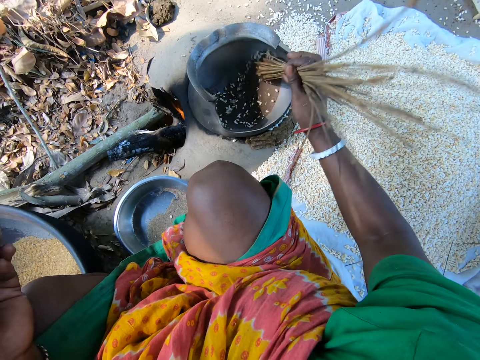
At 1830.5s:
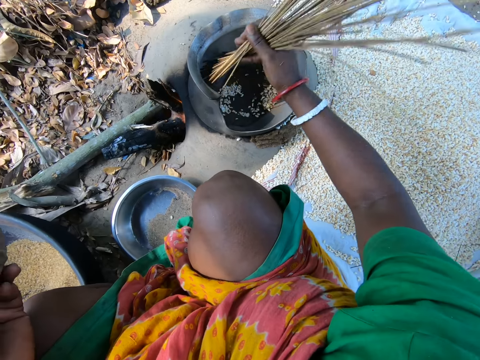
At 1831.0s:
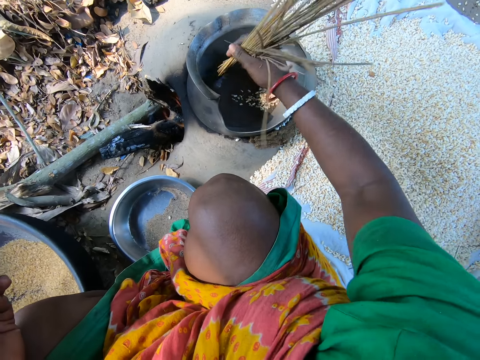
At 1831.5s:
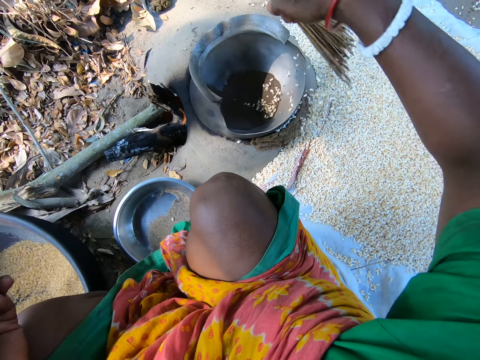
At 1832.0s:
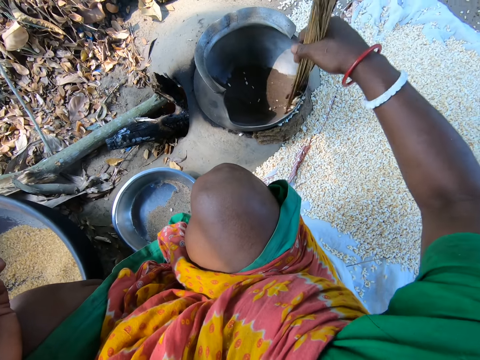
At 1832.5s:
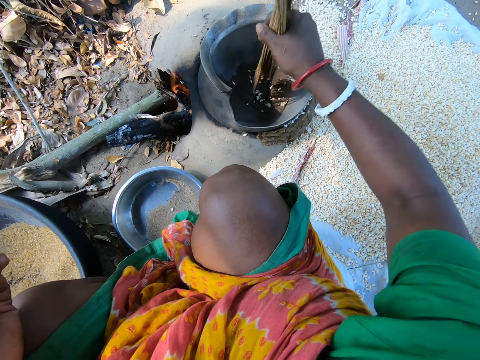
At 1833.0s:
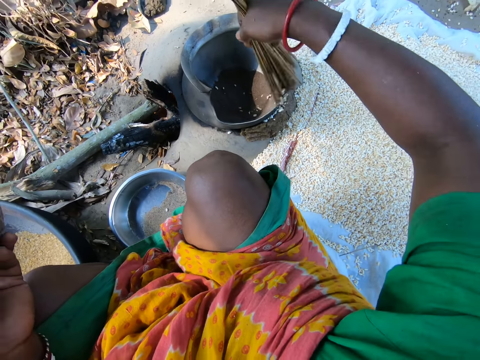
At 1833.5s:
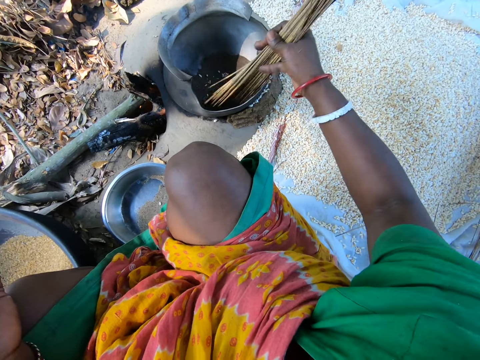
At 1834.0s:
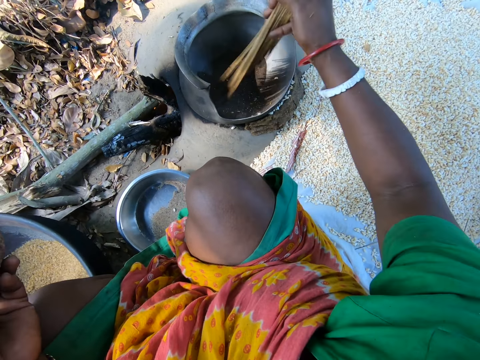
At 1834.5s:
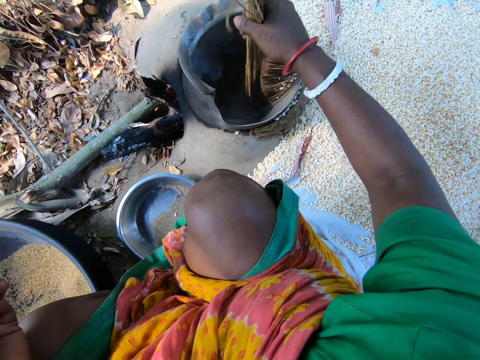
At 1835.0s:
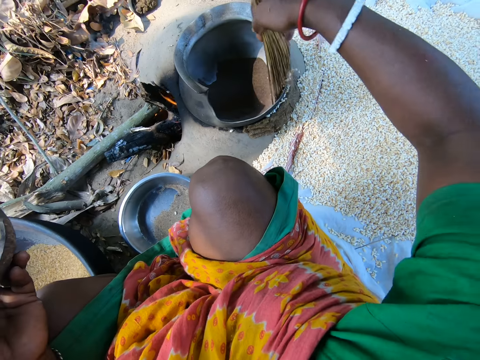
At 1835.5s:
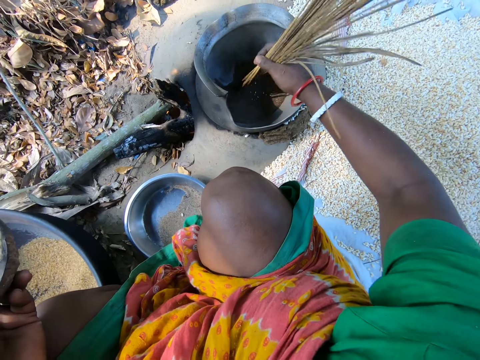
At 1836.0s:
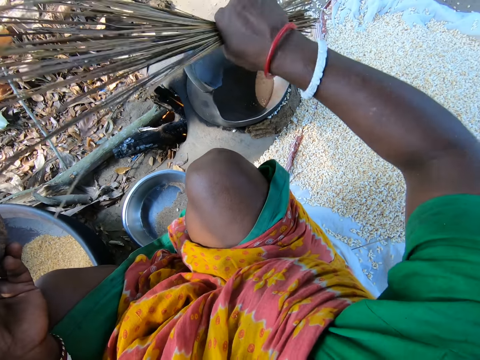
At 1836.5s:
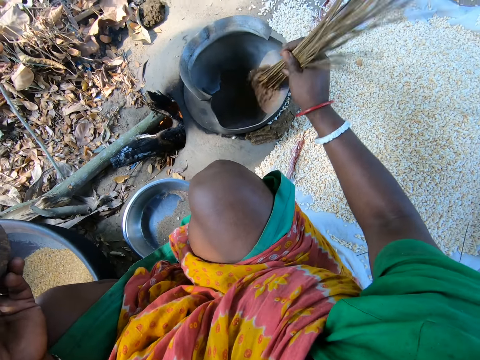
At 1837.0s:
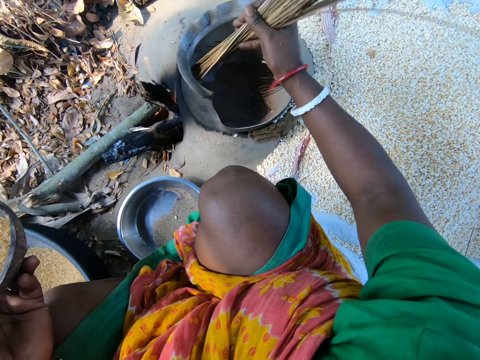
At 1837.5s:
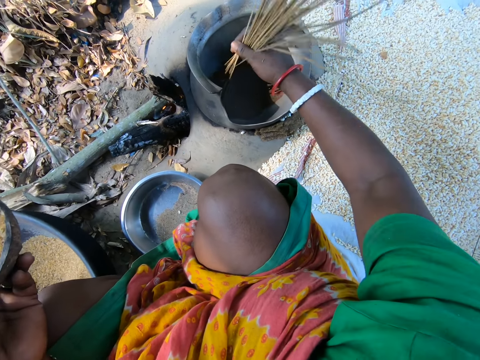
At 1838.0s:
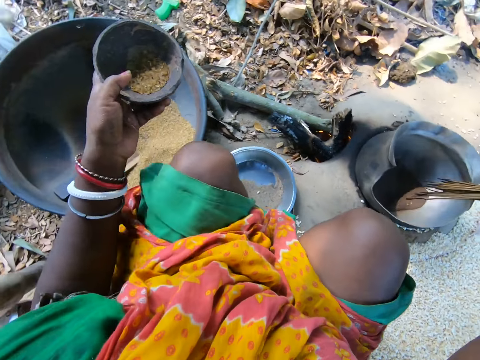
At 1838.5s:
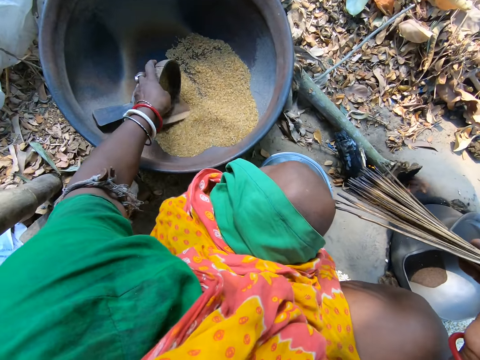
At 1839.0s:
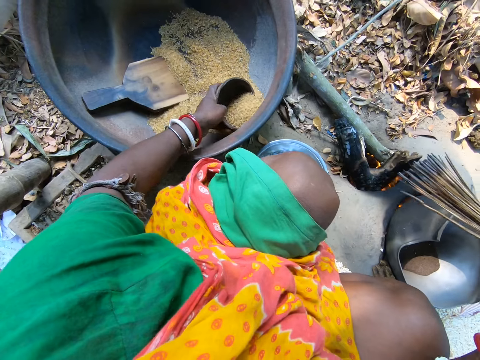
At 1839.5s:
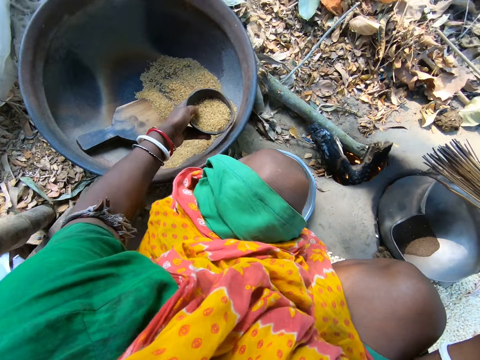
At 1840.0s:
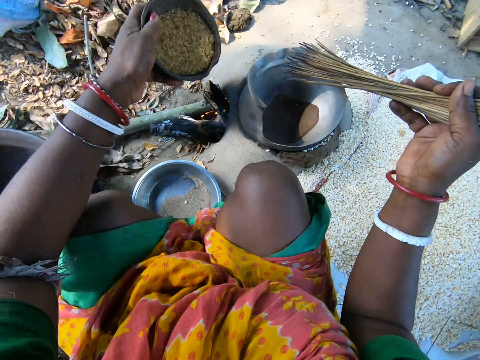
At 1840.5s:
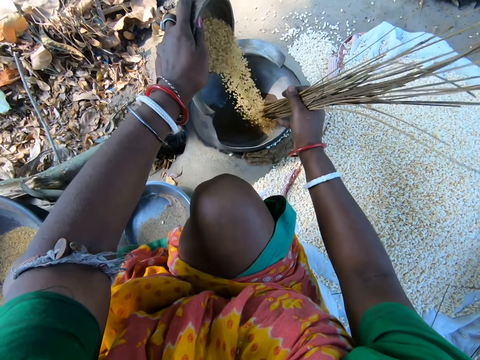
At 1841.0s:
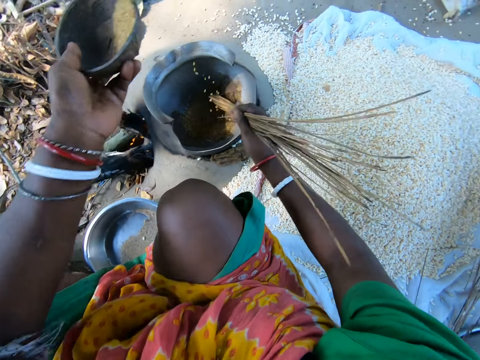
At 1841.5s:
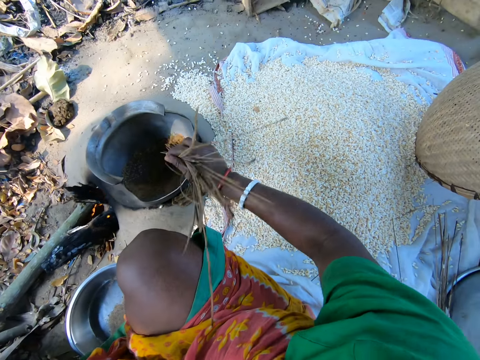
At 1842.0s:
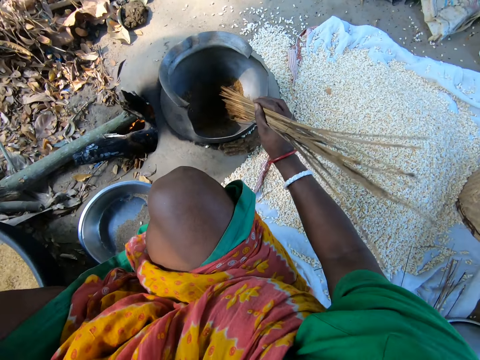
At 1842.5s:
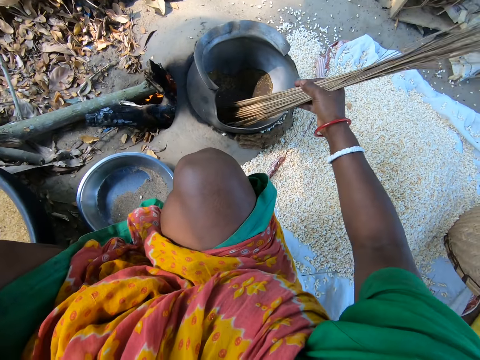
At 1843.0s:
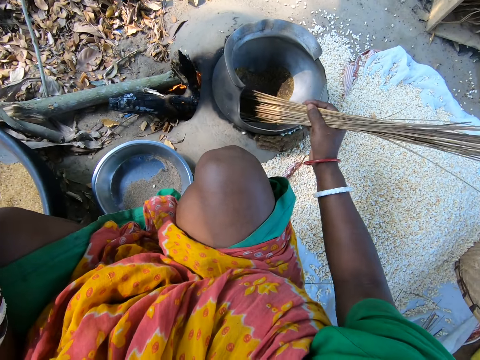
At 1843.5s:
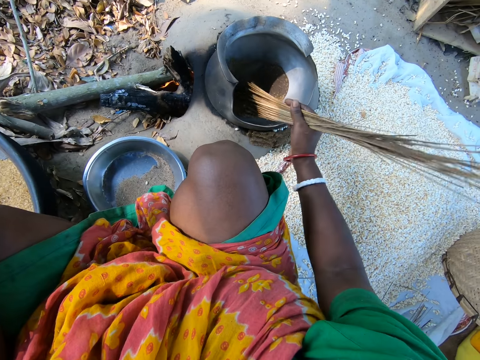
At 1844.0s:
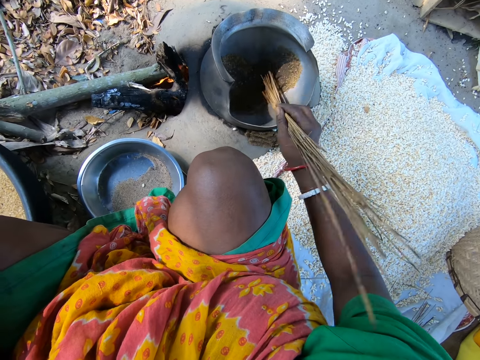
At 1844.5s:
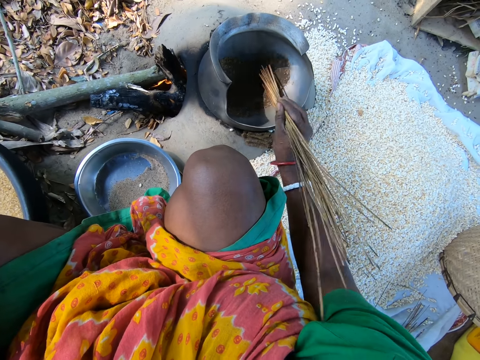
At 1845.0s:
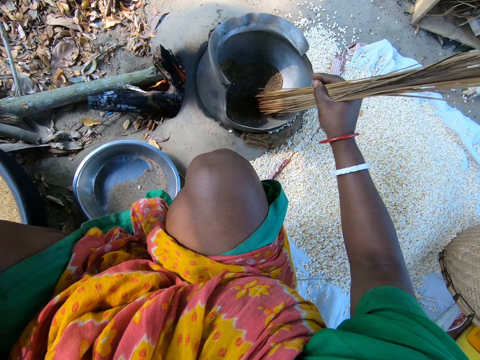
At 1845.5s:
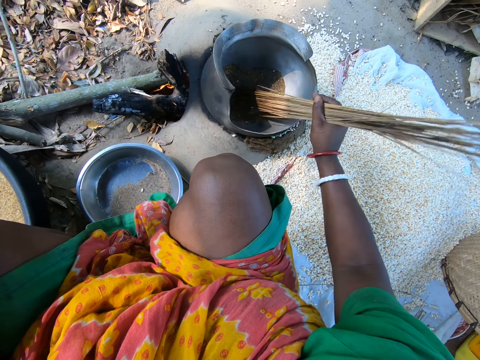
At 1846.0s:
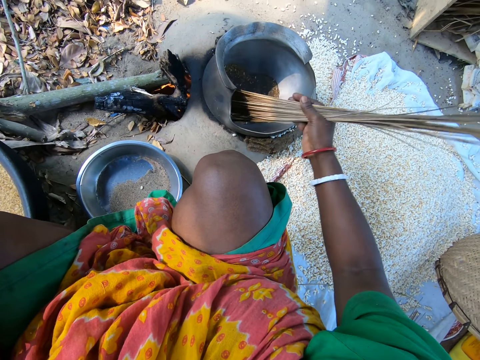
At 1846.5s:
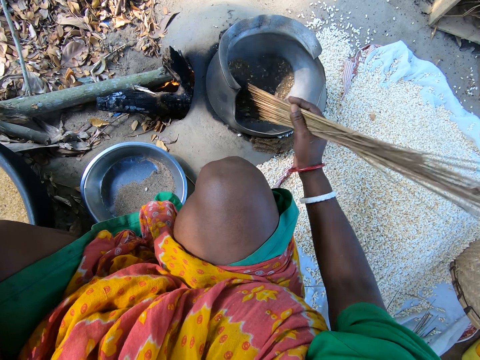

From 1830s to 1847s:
The camera wearer stirs the grains. She removes the grains from the pot. She stirs the grains. She removes the grains from the pot. She stirs the grains. She scoops the rice in the basin with the bowl in her hand. She pours the rice in the bowl into the cooking pot. She mixes the Asian rice in the cooking pot with the broom sticks in her hand.

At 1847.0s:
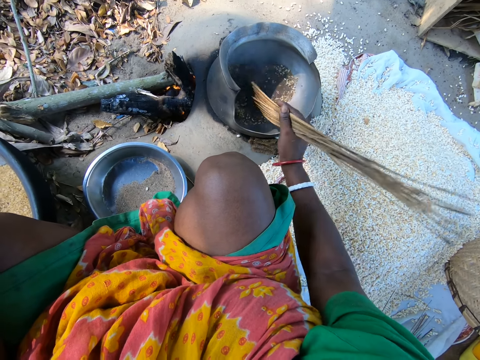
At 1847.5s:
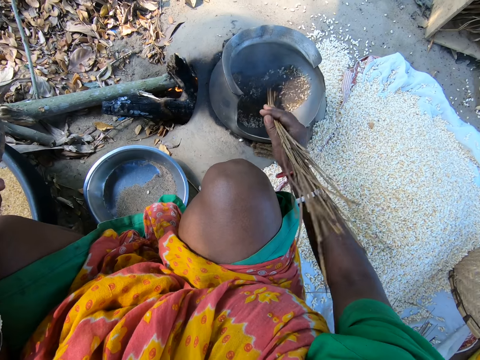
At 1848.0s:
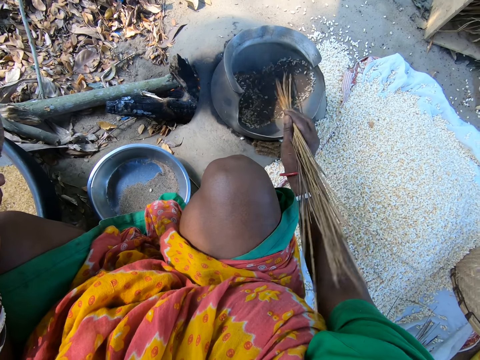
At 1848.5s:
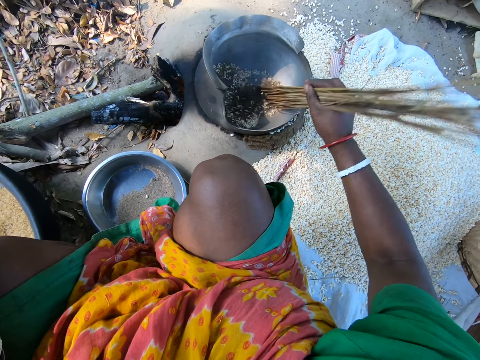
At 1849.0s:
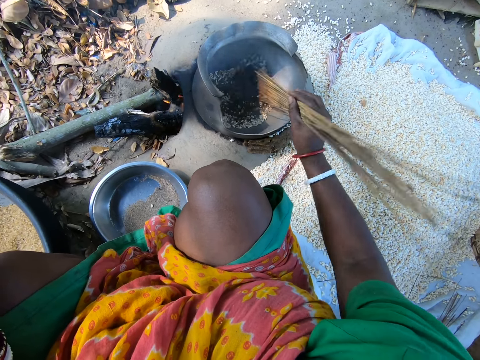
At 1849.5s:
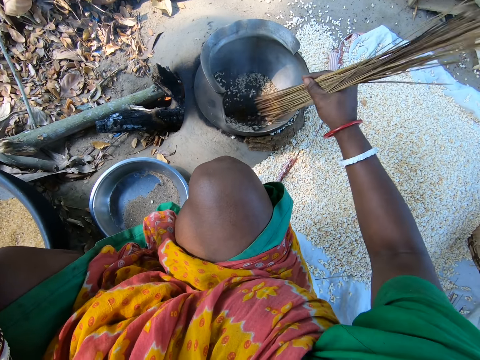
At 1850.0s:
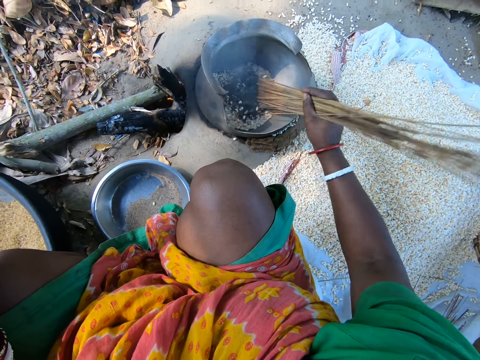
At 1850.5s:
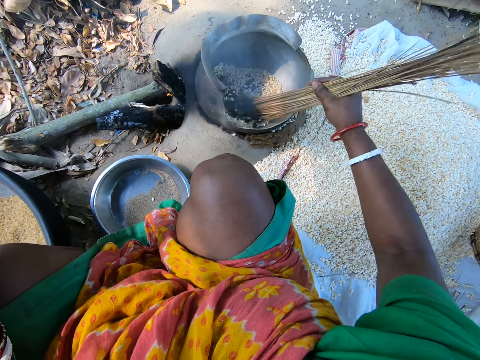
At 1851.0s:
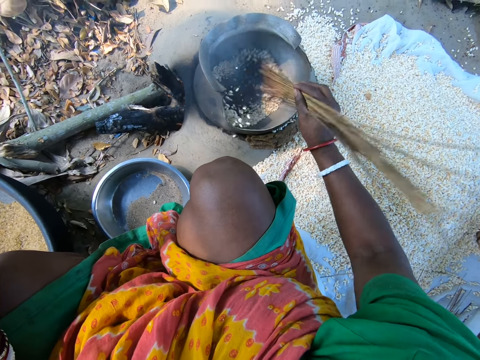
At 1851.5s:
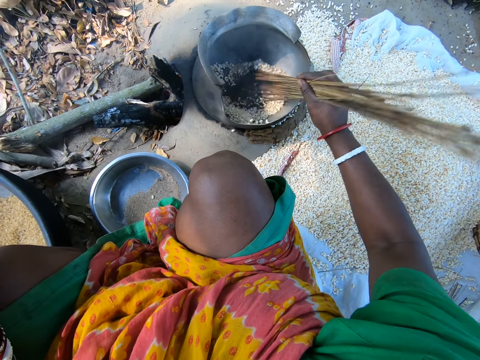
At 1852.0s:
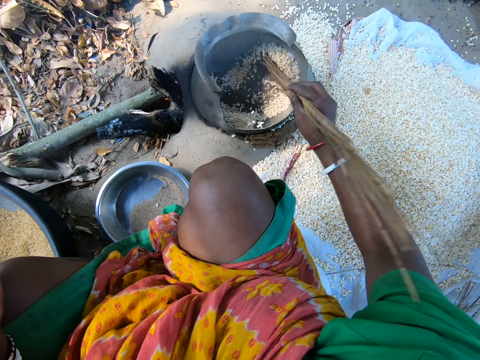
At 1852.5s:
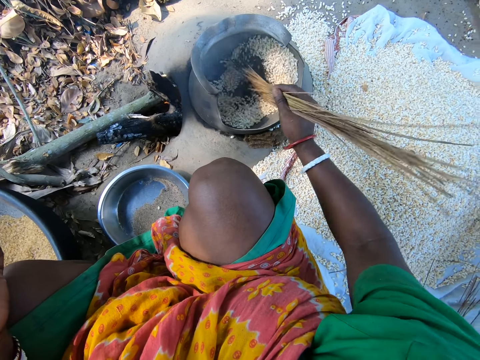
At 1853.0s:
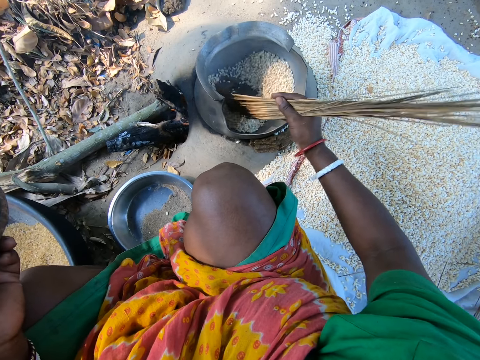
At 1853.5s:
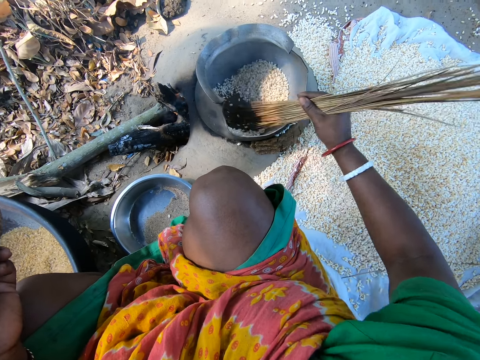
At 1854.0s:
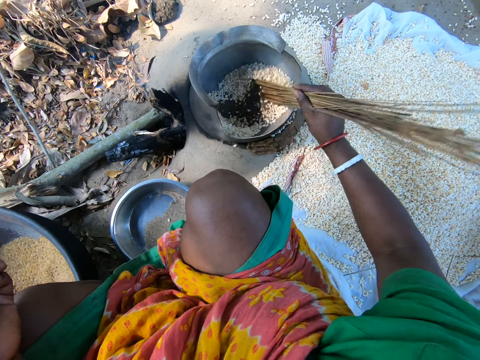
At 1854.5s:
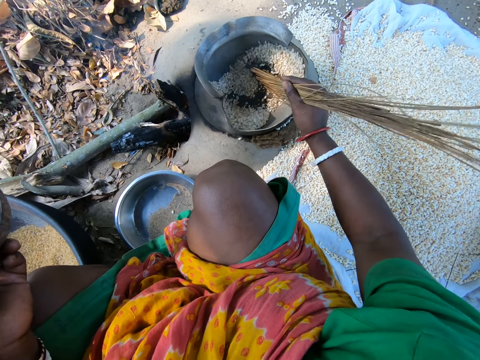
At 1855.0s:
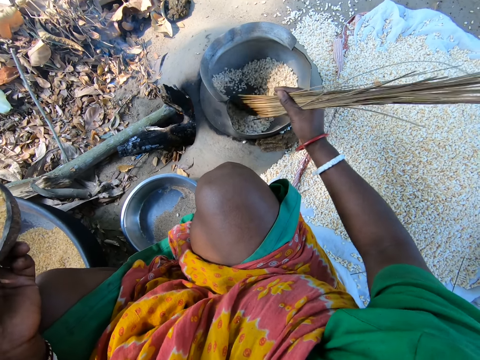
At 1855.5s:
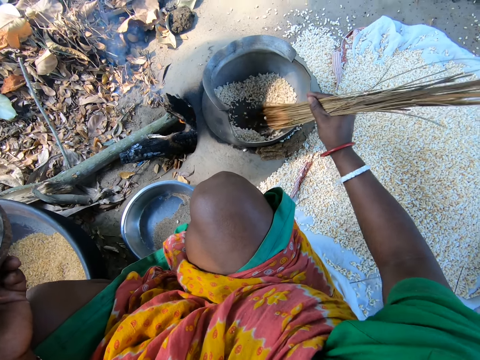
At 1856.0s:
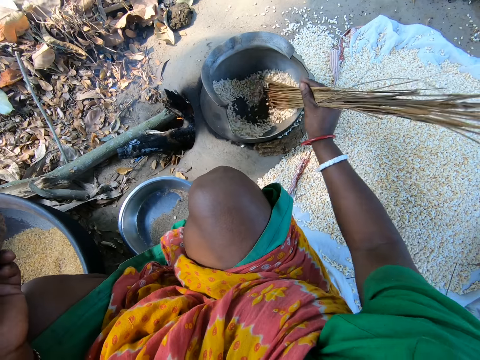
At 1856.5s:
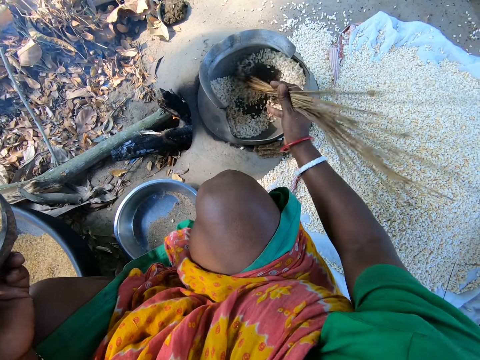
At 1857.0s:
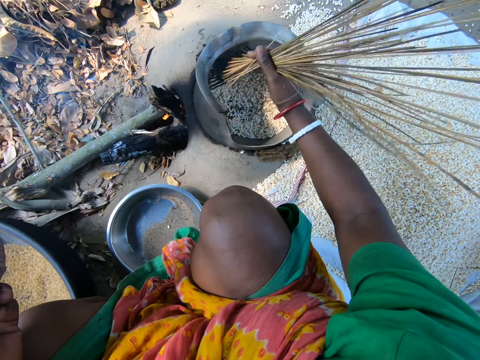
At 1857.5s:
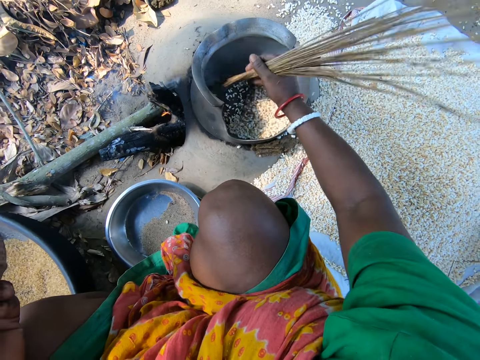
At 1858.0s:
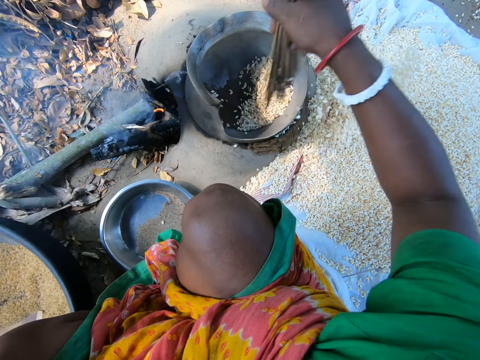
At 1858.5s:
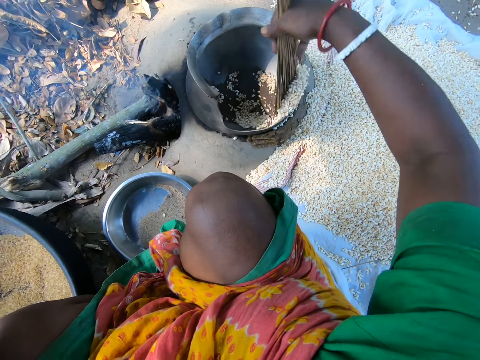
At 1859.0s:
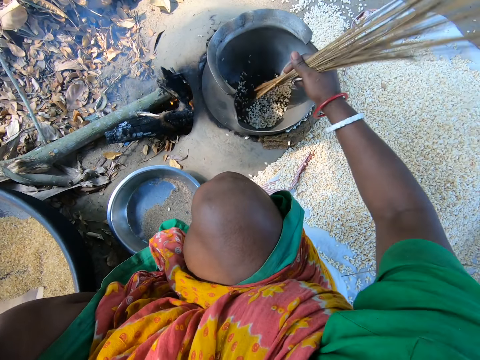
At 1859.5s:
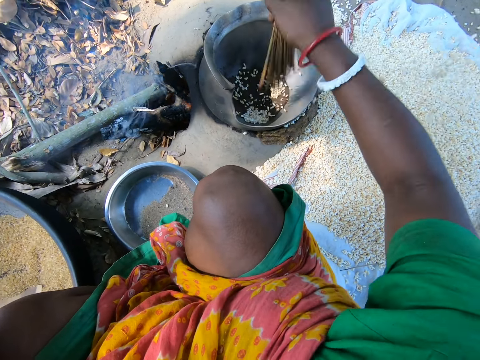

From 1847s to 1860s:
The camera wearer removes the rice from the cooking pot with the broom sticks.
